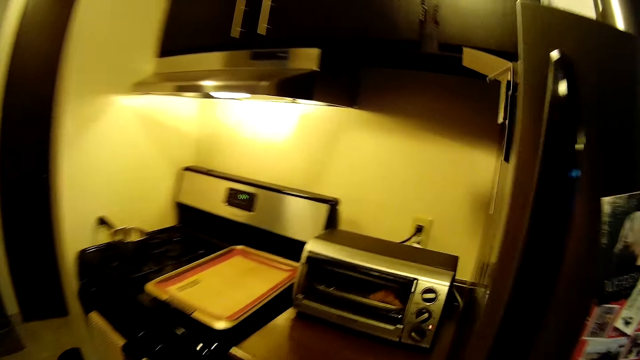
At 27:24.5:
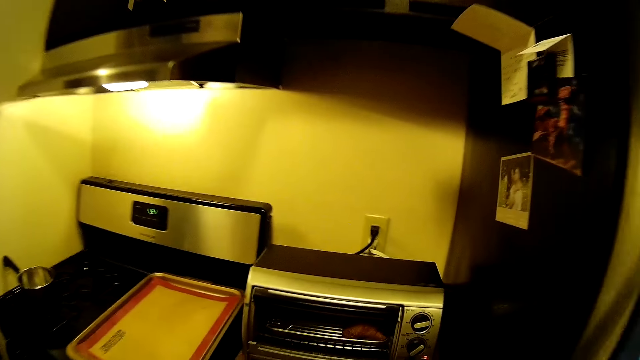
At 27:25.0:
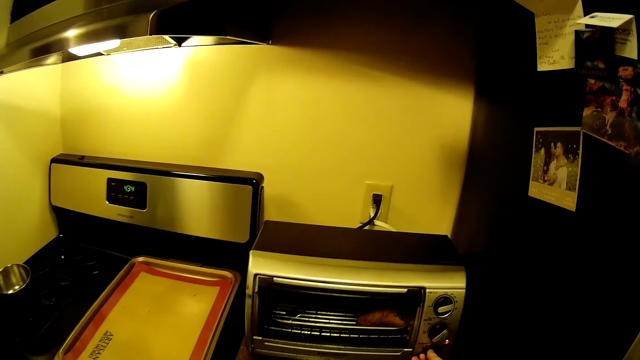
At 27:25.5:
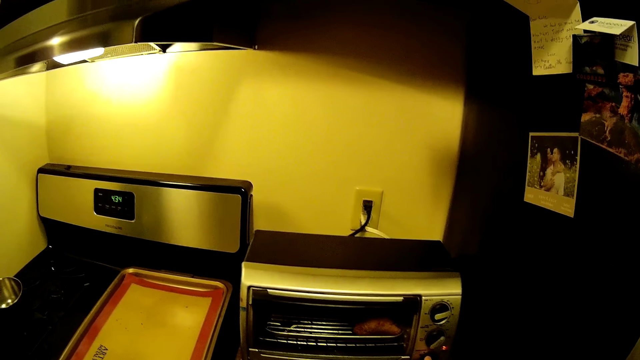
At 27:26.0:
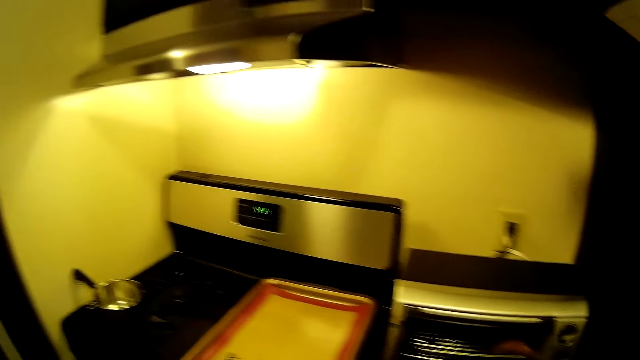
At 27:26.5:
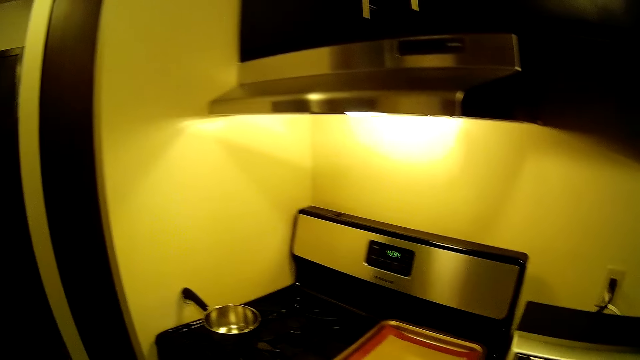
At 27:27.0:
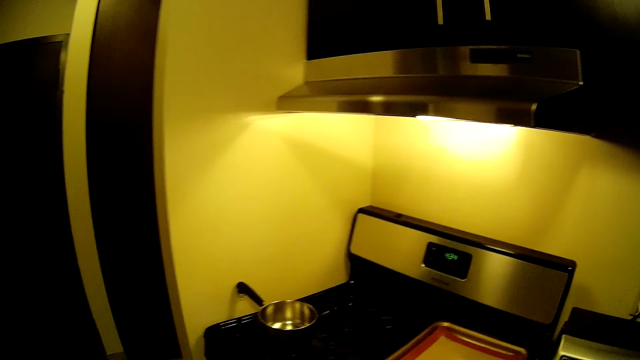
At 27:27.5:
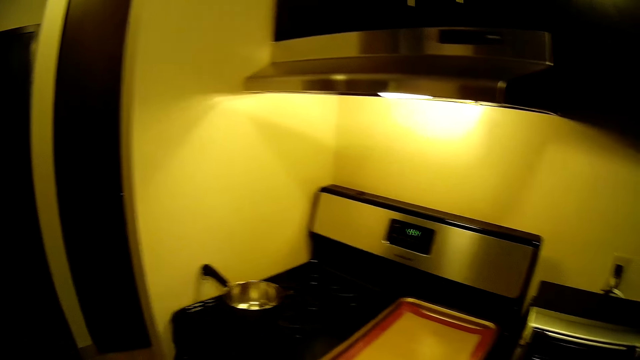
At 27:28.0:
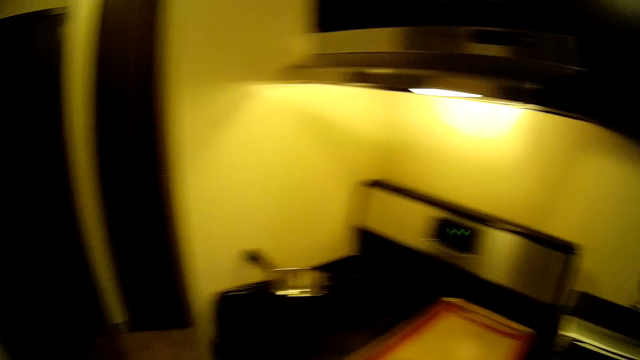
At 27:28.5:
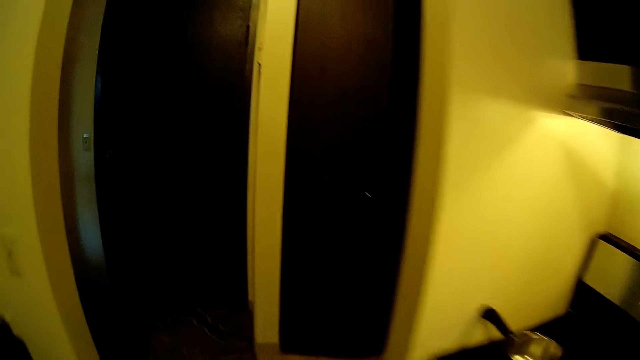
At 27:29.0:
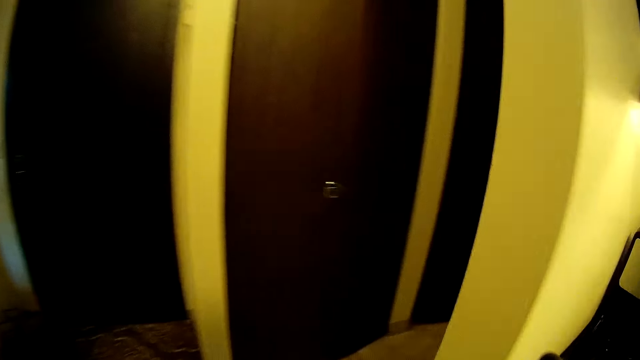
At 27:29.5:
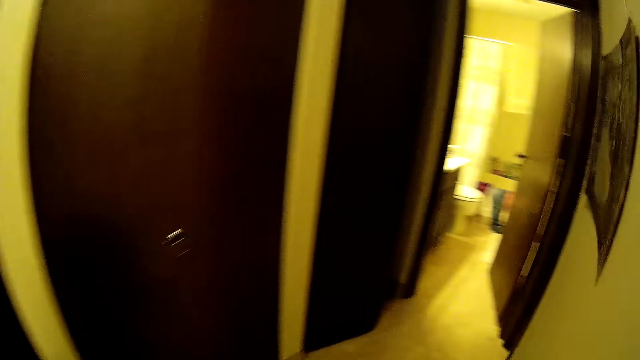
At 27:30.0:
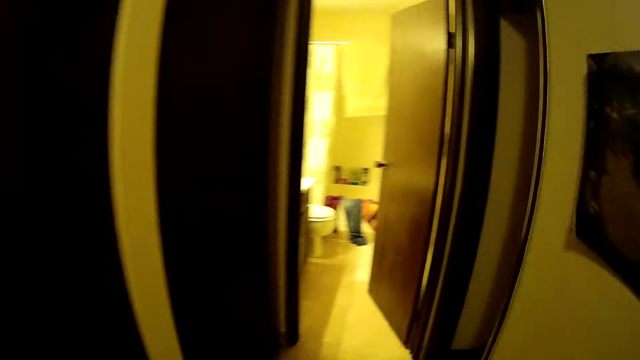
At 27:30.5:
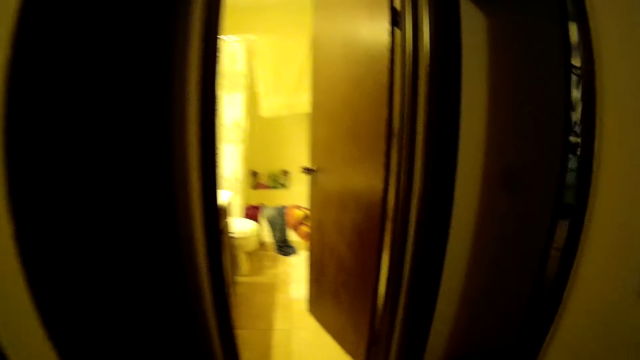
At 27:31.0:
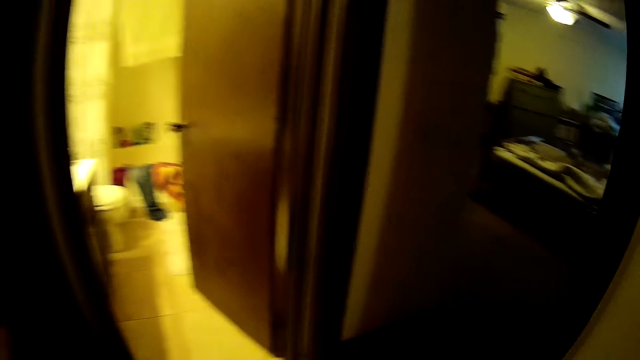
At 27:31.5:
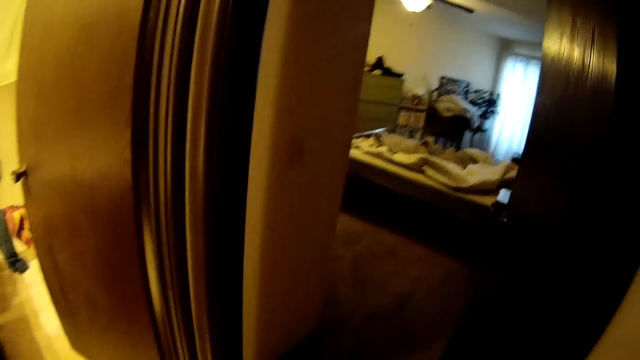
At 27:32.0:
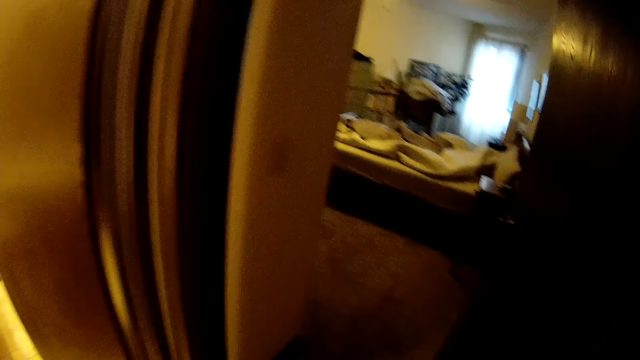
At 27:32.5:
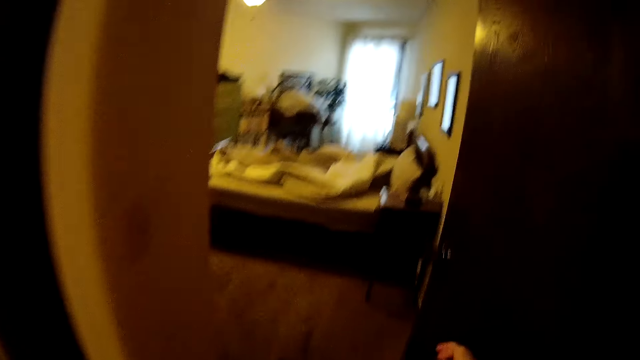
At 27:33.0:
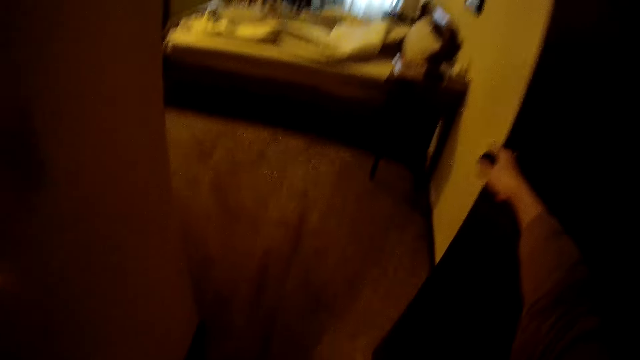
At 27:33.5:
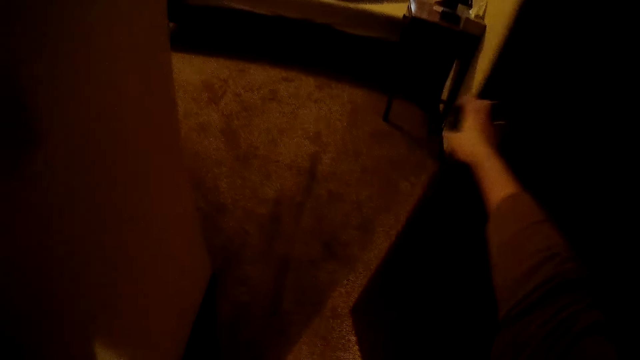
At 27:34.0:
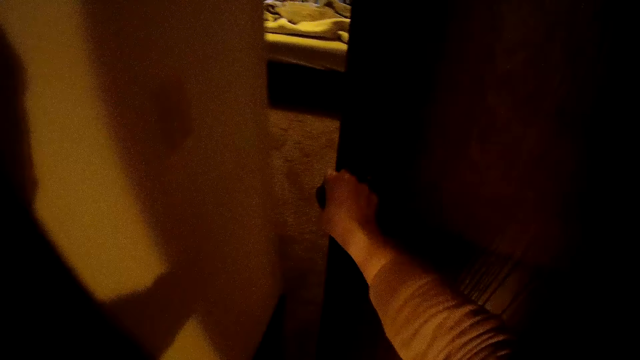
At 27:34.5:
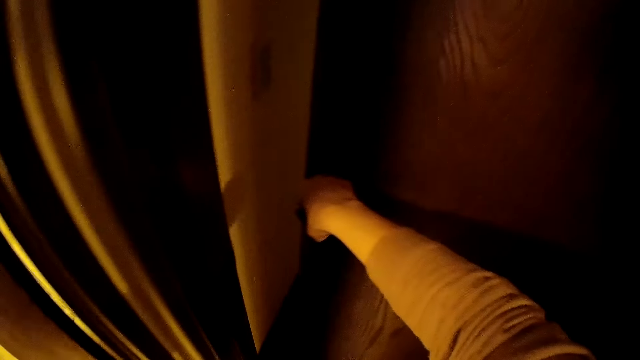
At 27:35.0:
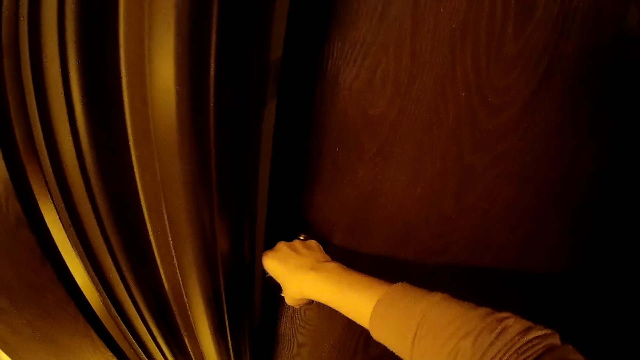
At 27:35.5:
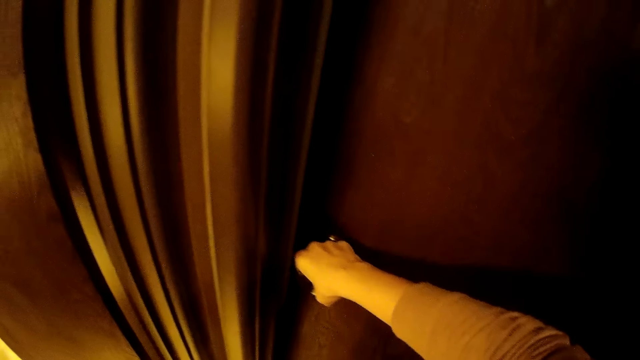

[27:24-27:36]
The camera wearer touches a microwave on a kitchen cabinet with his right hand. He walks along the kitchen. He closes a door to his right with his right hand.

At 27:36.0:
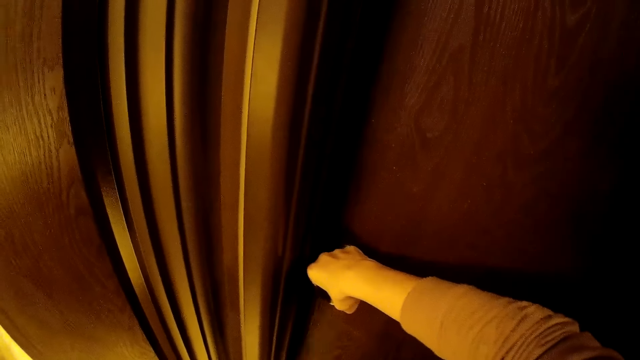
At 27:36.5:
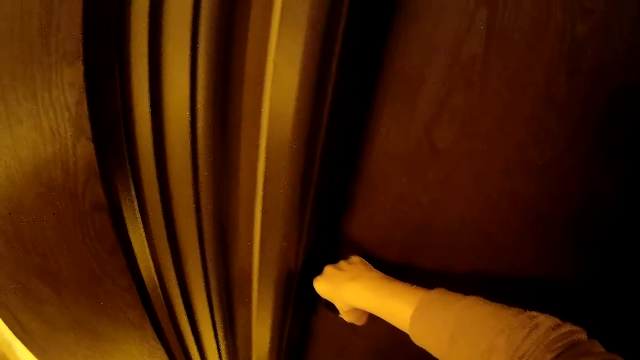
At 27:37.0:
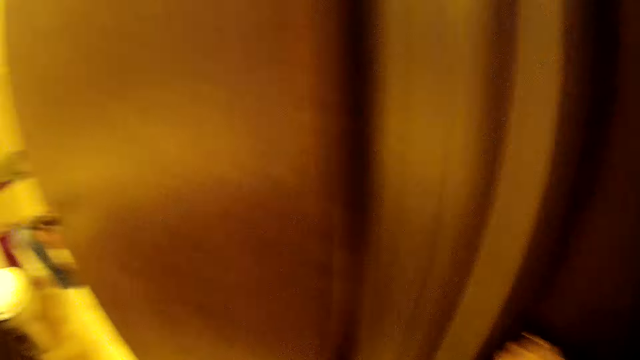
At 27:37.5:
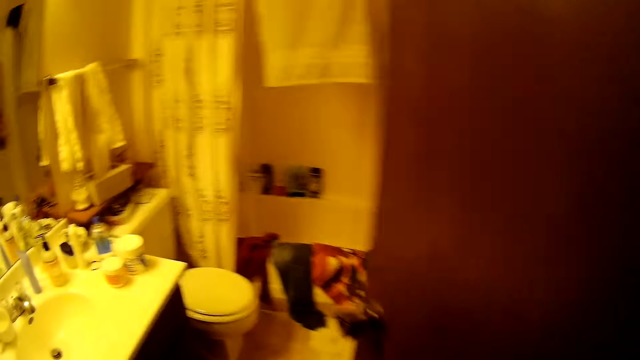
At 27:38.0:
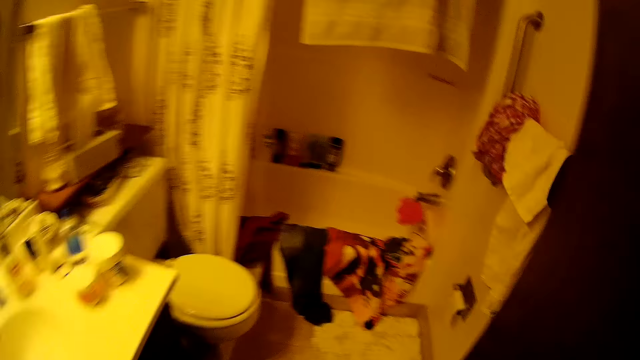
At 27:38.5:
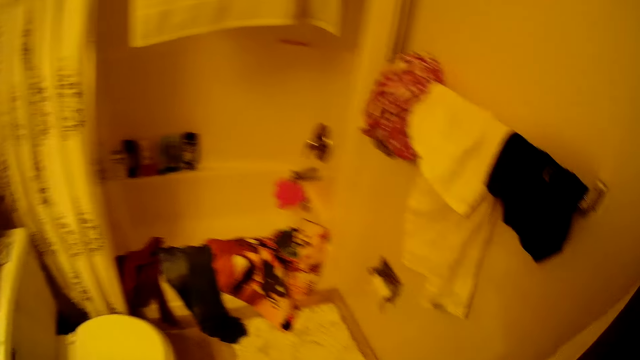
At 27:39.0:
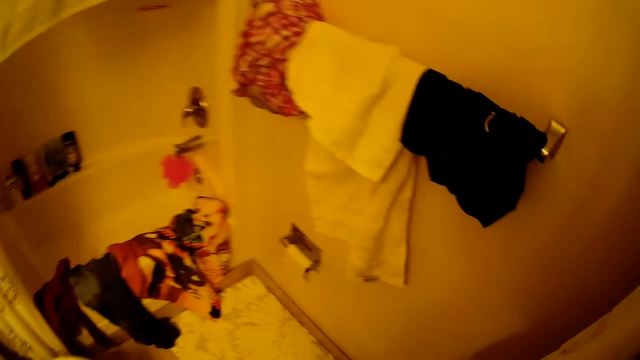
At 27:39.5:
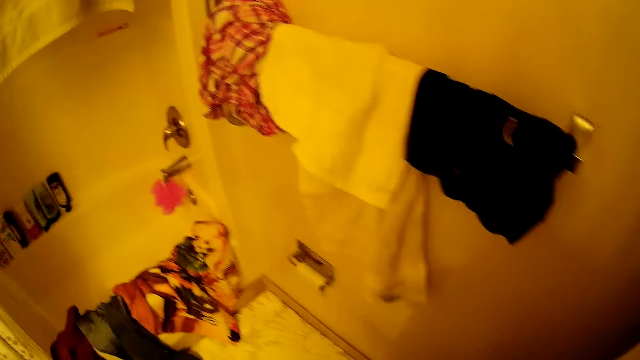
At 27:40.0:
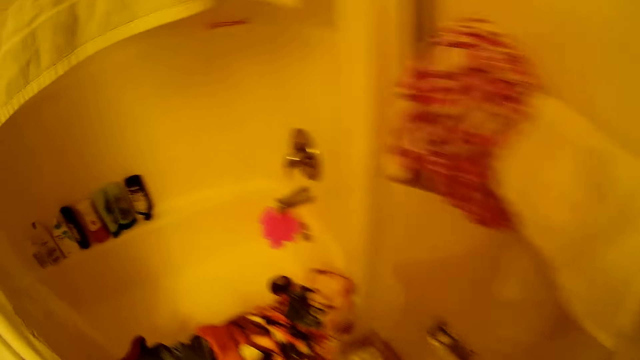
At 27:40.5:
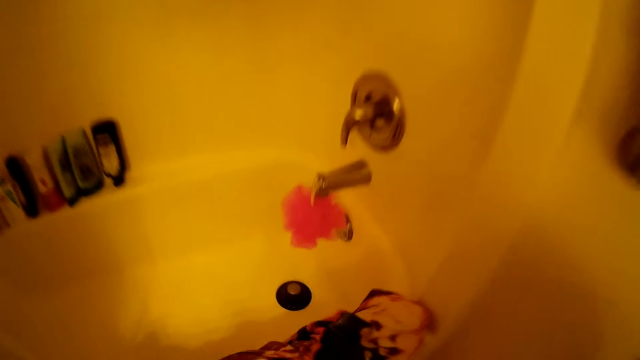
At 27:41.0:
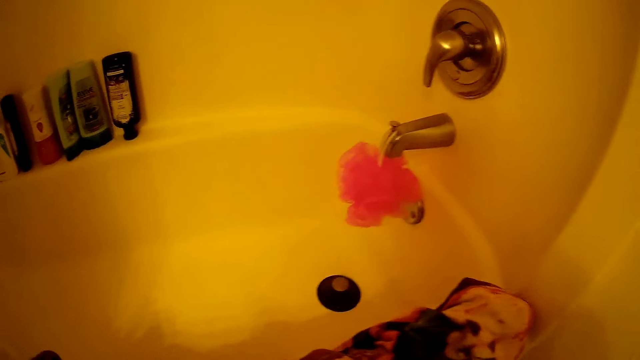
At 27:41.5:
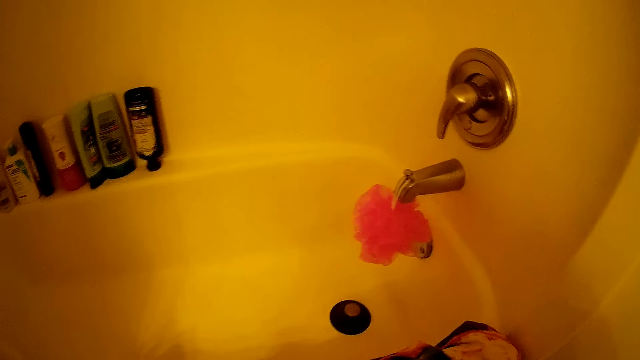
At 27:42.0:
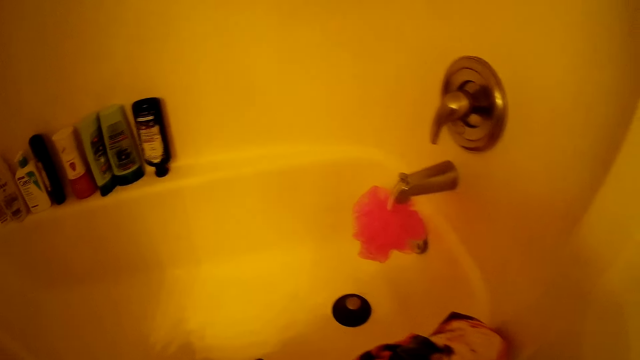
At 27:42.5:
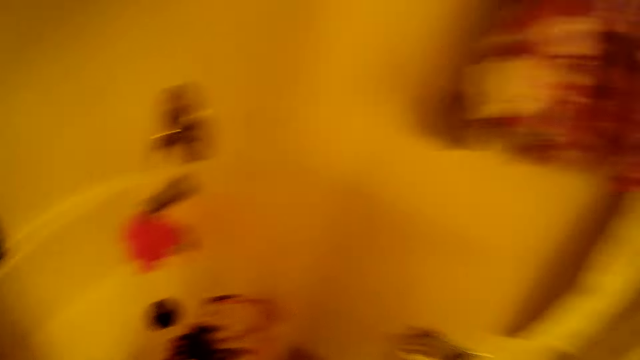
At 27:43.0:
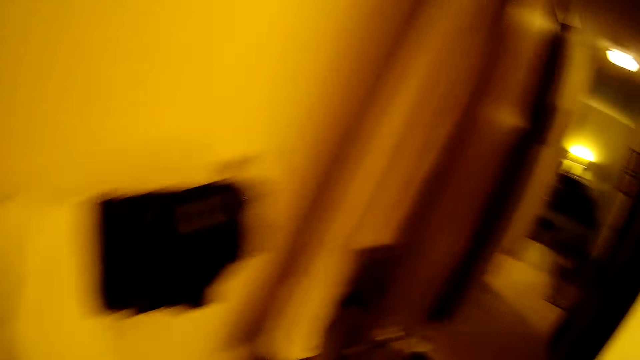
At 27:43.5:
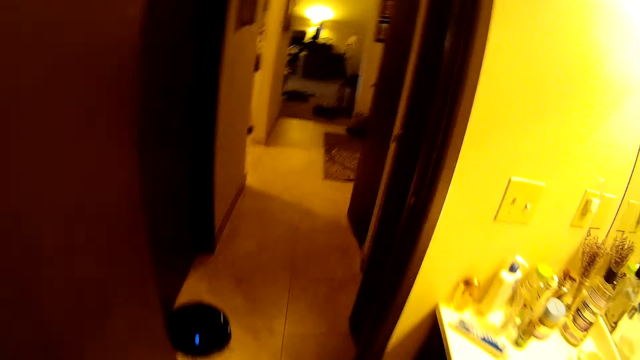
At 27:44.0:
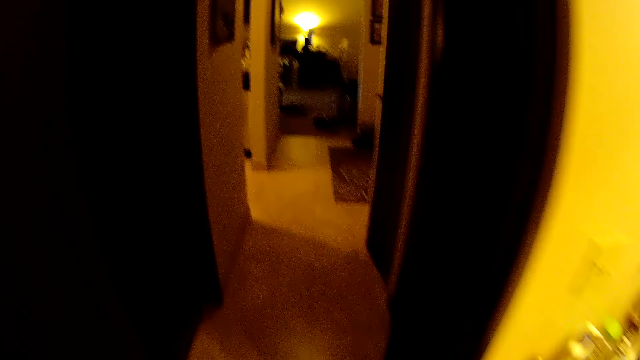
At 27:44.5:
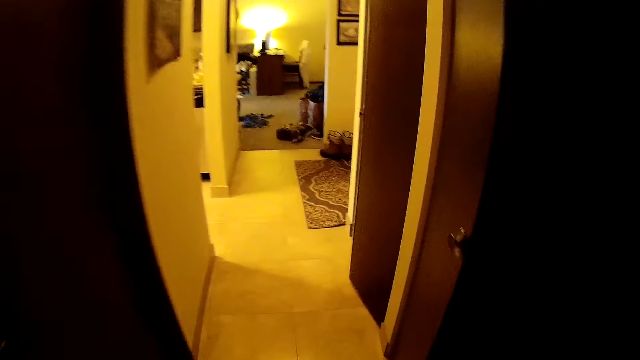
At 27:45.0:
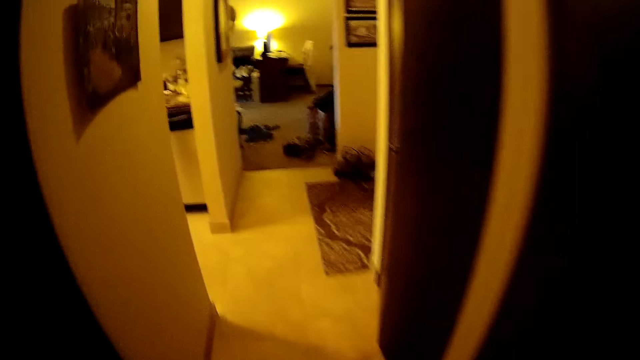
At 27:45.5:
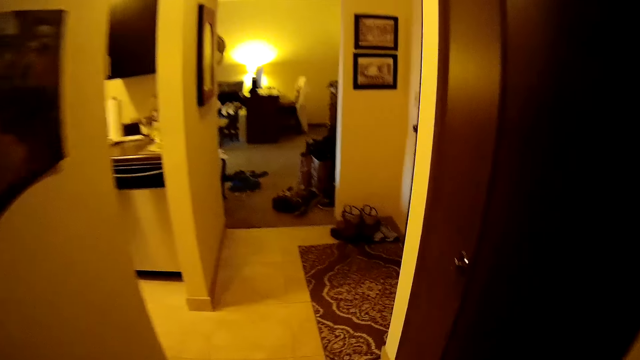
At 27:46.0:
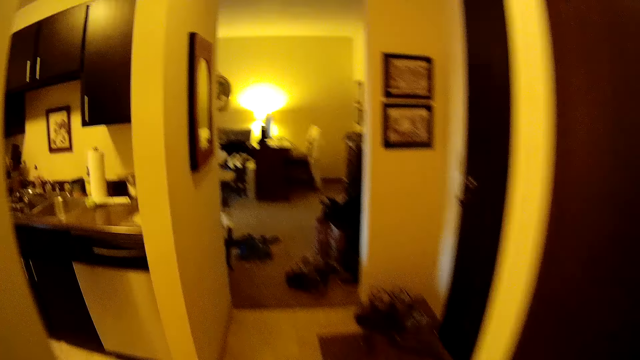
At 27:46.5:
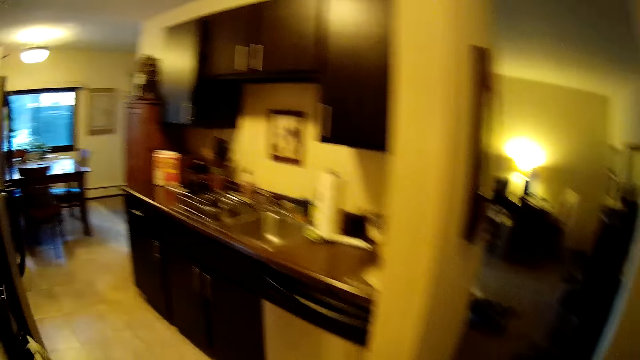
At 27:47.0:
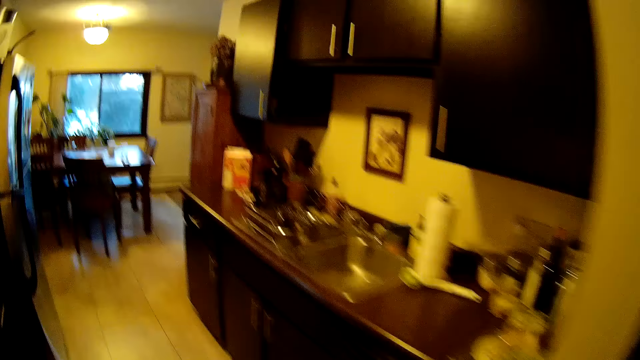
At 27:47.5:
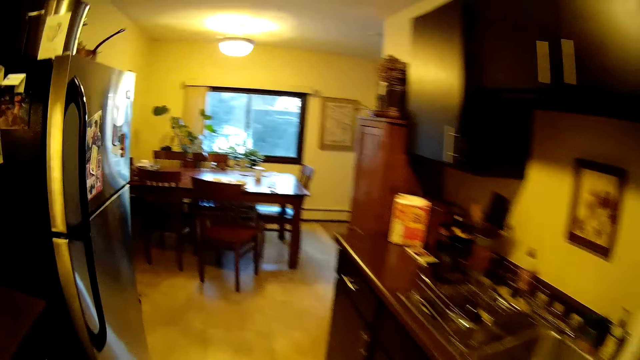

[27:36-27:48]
The camera wearer walks into the bathroom. They walk around the house. They walk from the bathroom to the dining room.
